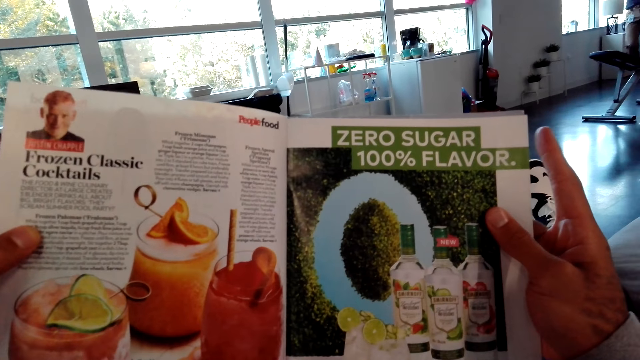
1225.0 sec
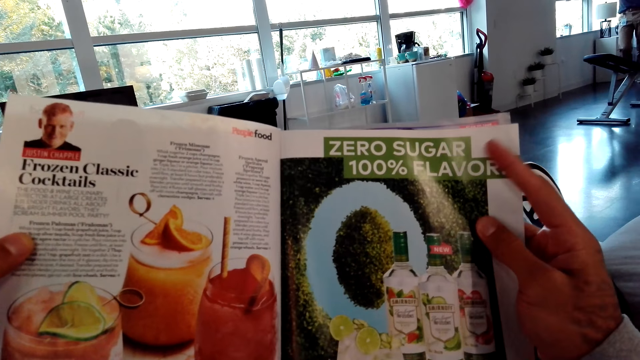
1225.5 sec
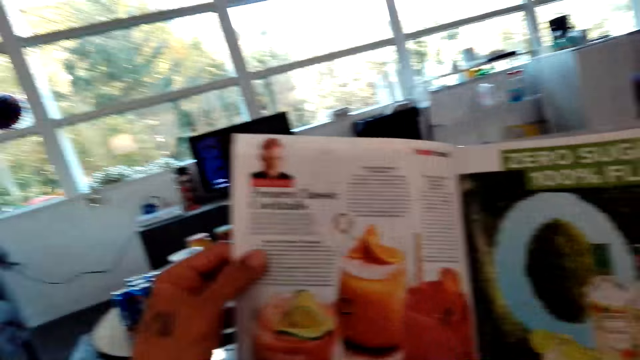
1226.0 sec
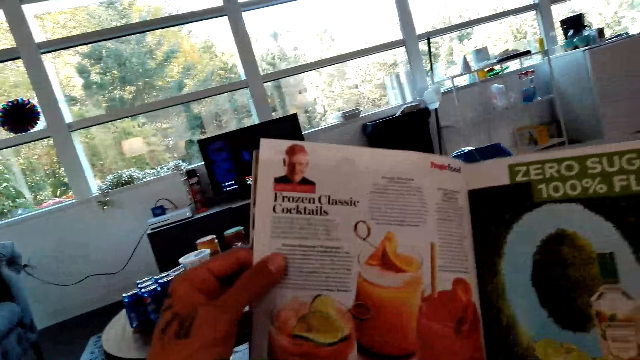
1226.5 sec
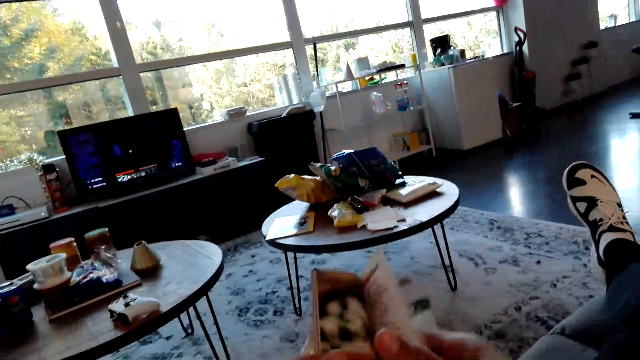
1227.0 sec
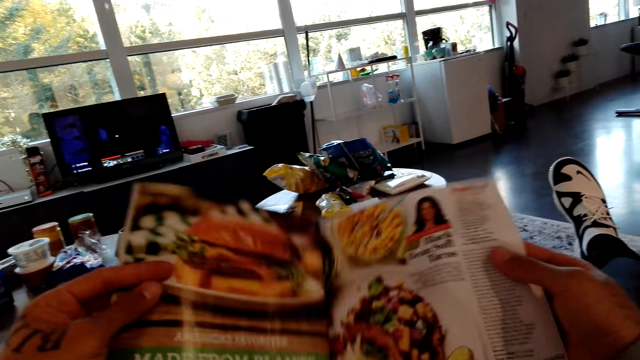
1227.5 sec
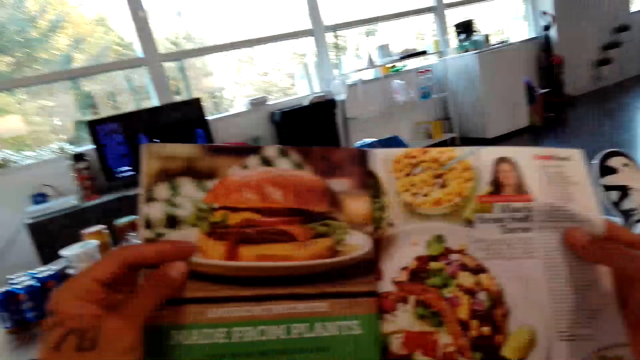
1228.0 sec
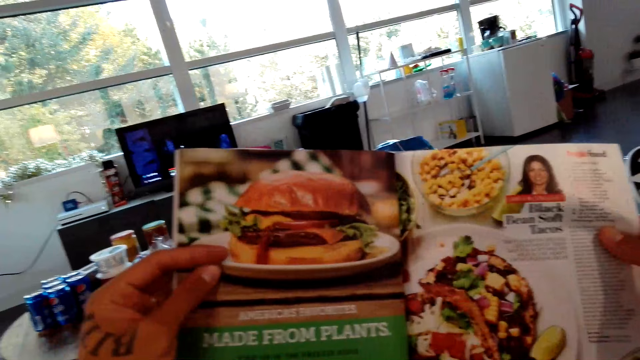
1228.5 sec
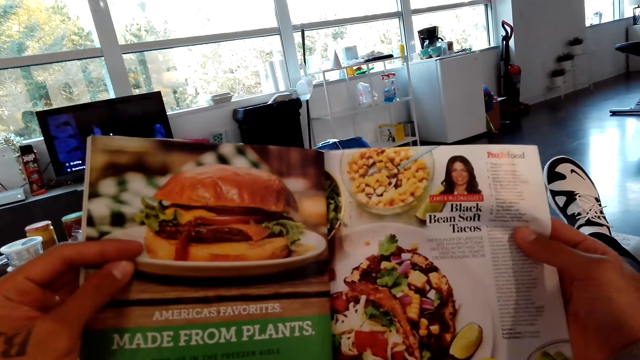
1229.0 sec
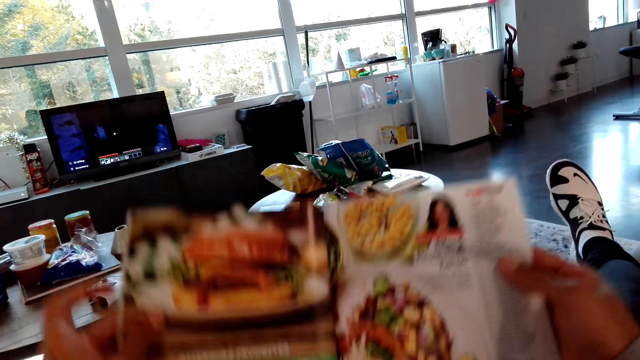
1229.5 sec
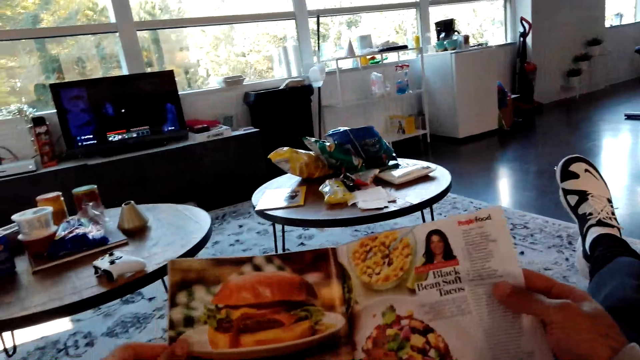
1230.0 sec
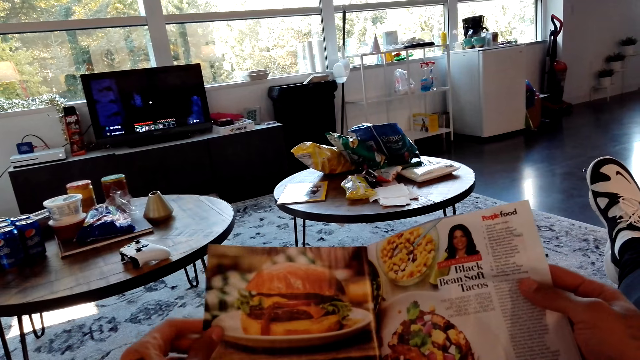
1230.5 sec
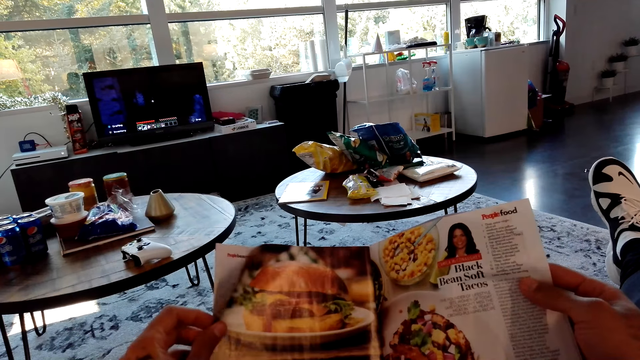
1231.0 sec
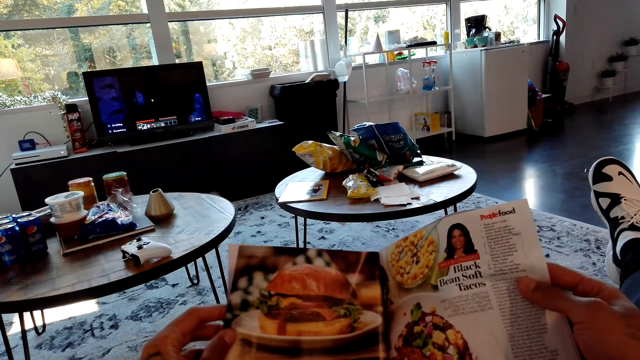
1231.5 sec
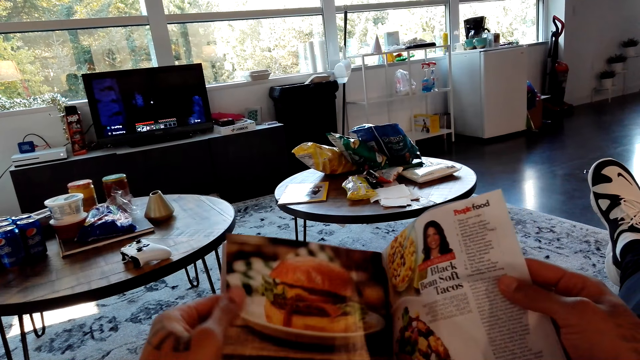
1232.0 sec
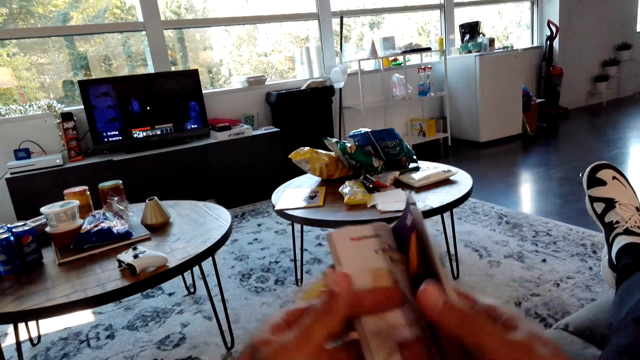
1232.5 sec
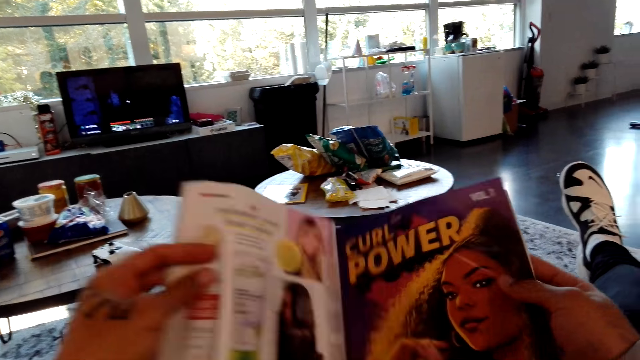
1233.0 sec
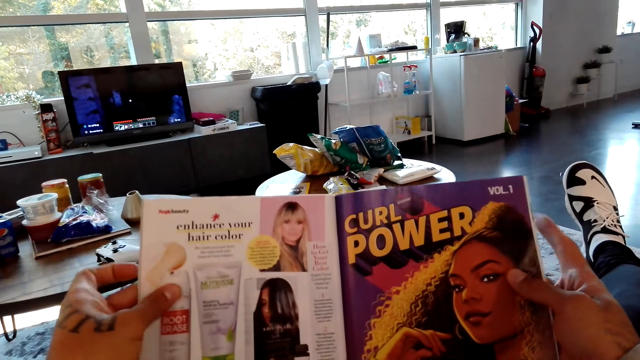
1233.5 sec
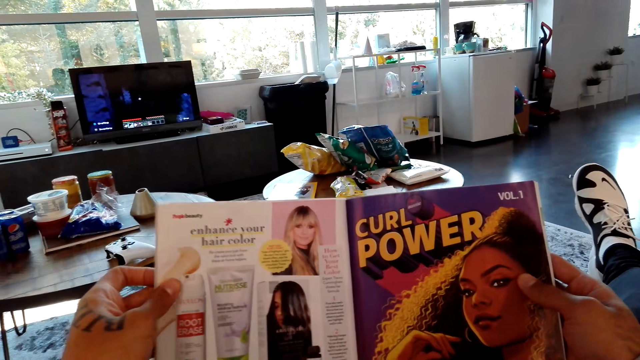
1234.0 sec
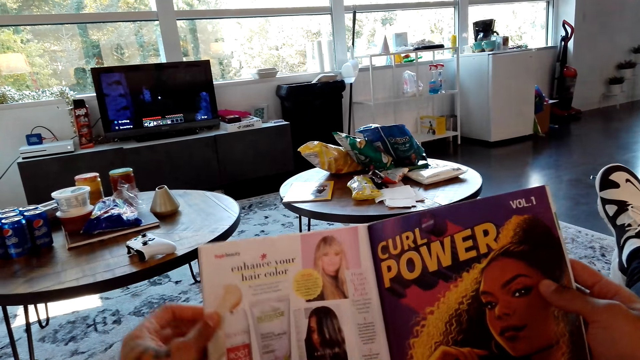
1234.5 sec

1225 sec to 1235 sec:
The camera wearer opens the page on the magazine. They look on the magazine. They open the page on the magazine. They look on the magazine.

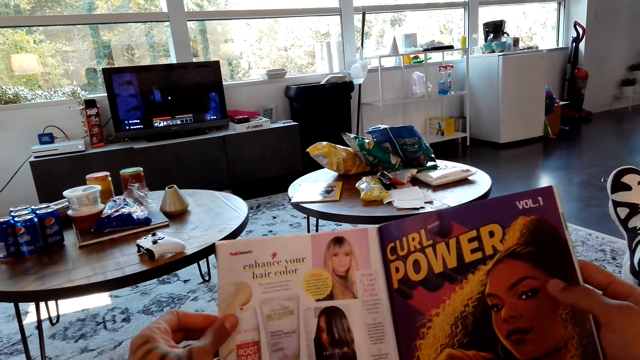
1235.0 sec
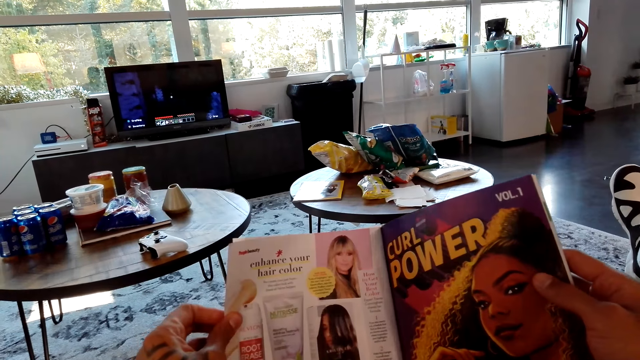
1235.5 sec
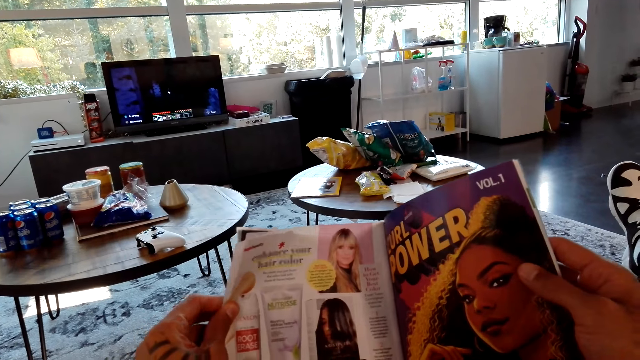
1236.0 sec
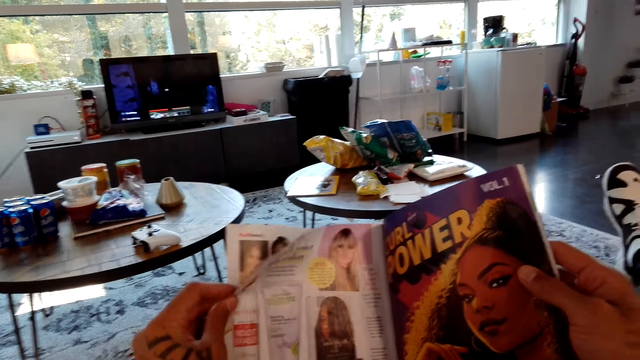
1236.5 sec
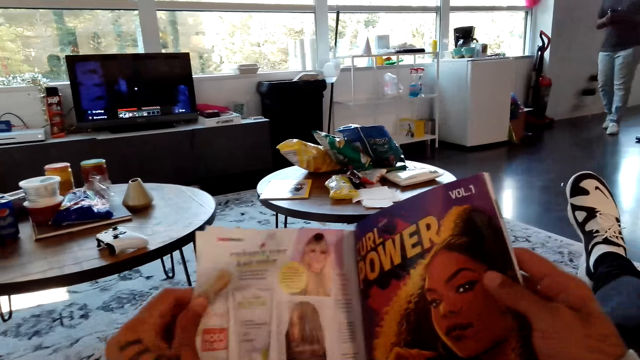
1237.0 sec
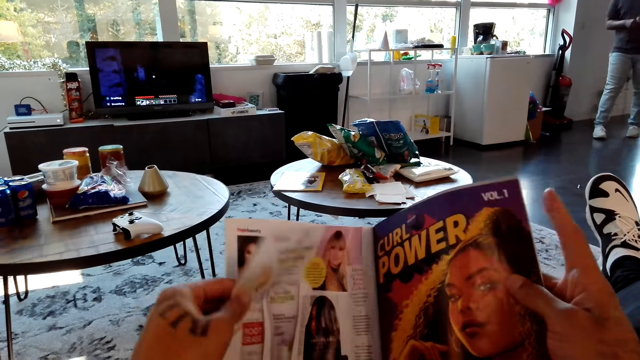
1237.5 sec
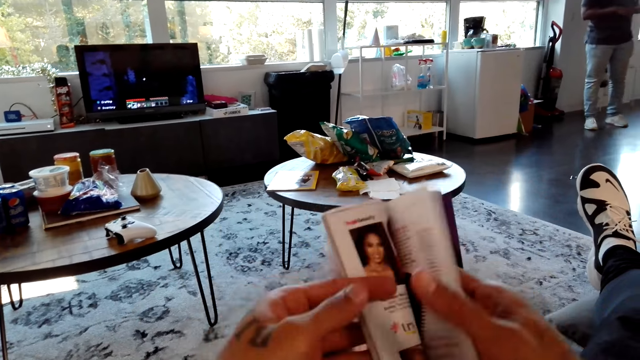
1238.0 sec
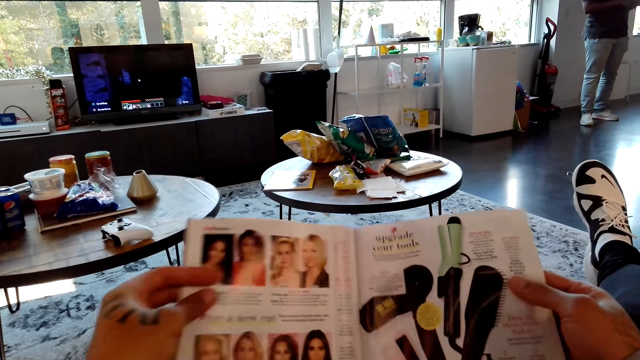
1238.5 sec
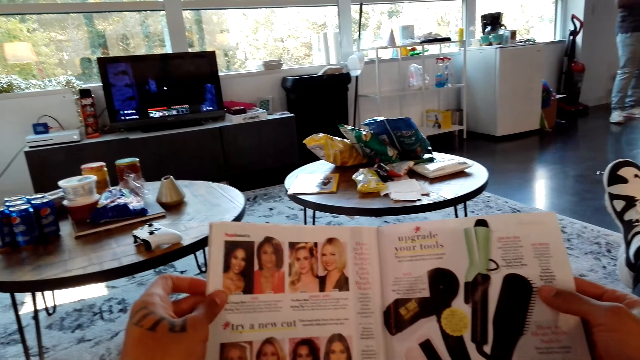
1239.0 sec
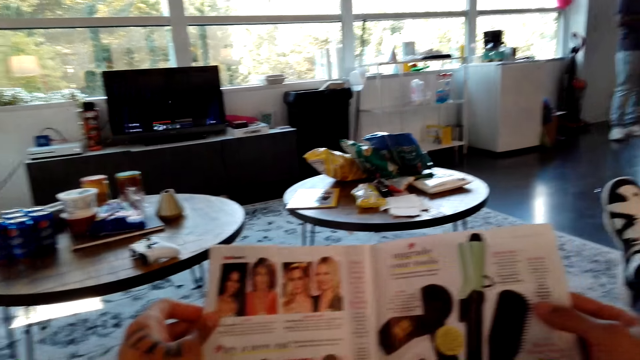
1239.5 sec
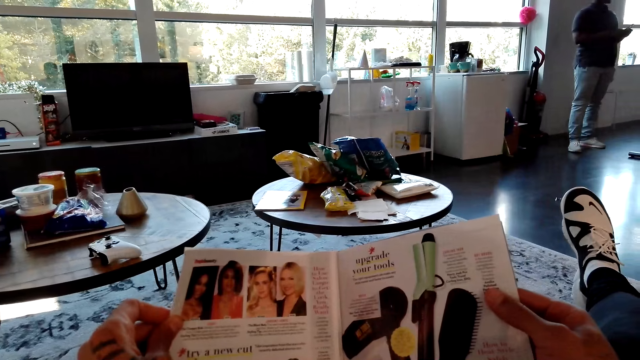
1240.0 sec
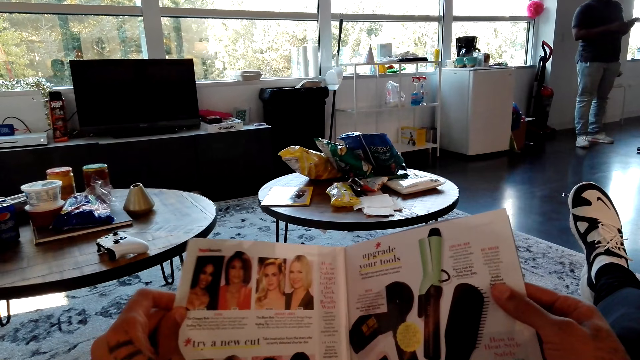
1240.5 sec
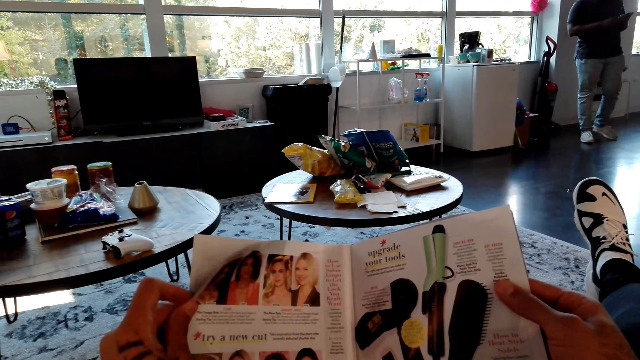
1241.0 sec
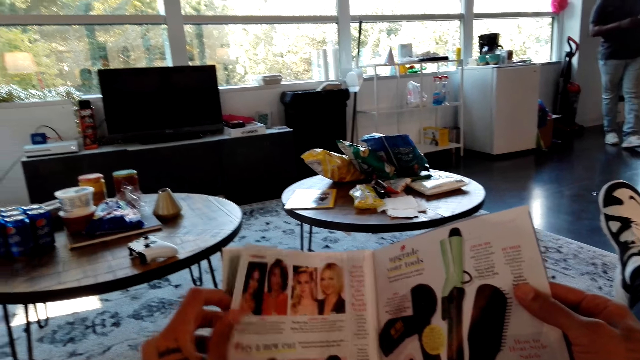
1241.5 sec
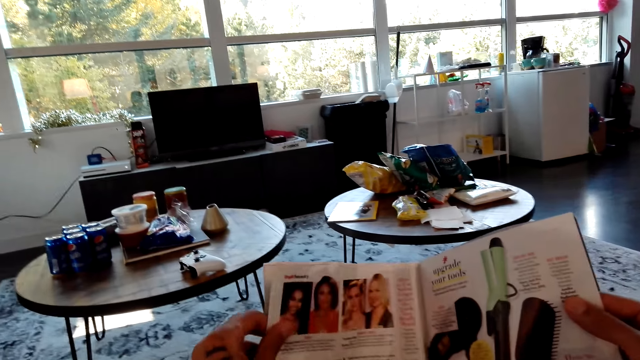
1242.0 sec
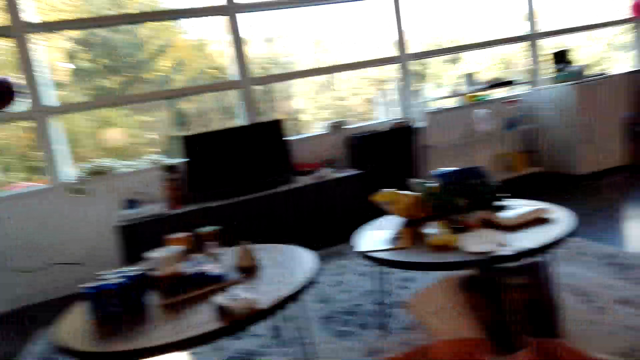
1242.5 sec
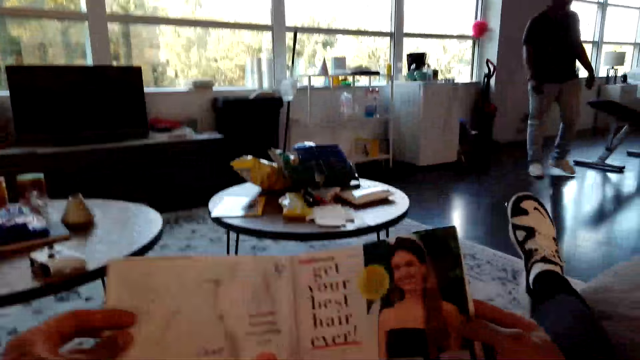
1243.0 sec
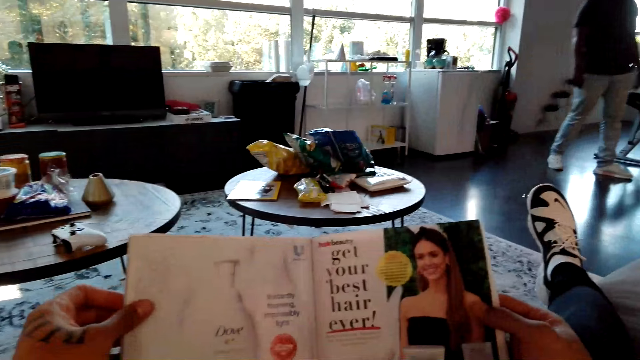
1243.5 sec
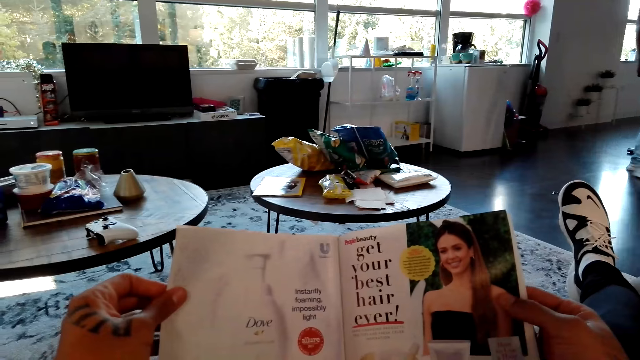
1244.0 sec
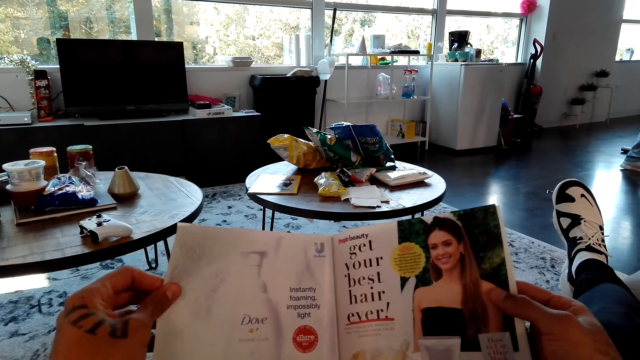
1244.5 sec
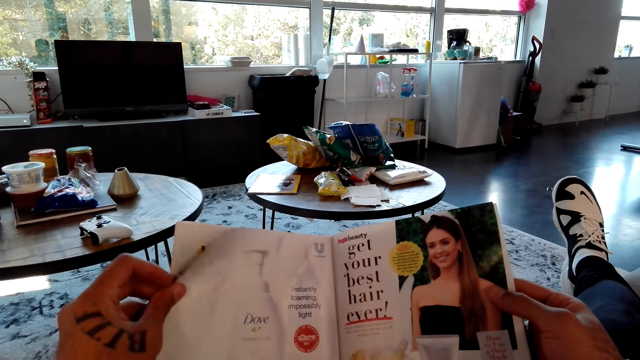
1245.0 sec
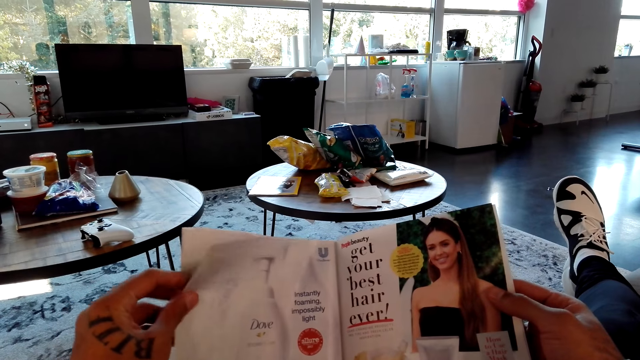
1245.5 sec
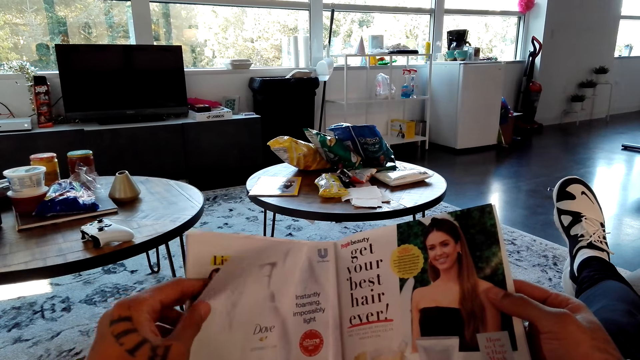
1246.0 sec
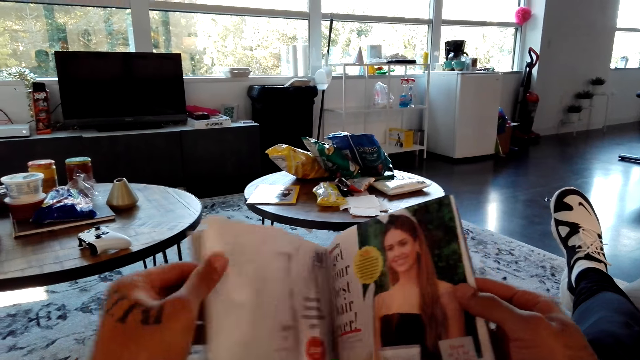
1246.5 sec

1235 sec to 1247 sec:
The camera wearer opens the page on the magazine. A man walks in the room. The camera wearer opens the page on the magazine. They look on the magazine. The man walks around the house. The camera wearer opens the page on the magazine. They look on the magazine.
